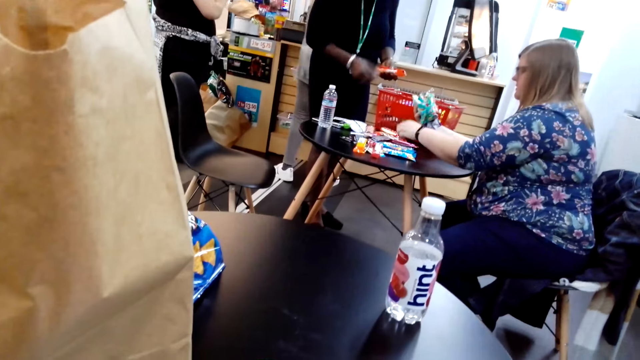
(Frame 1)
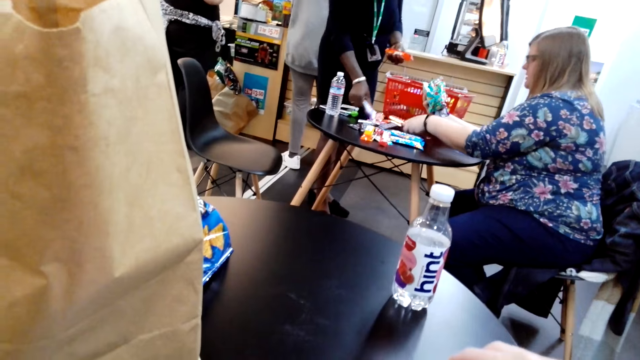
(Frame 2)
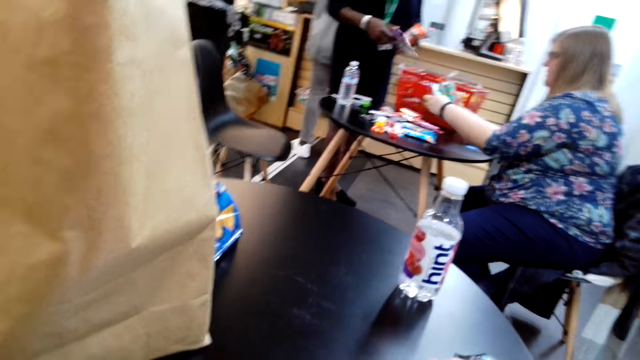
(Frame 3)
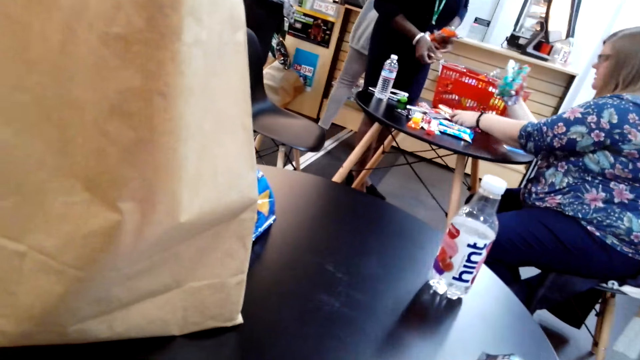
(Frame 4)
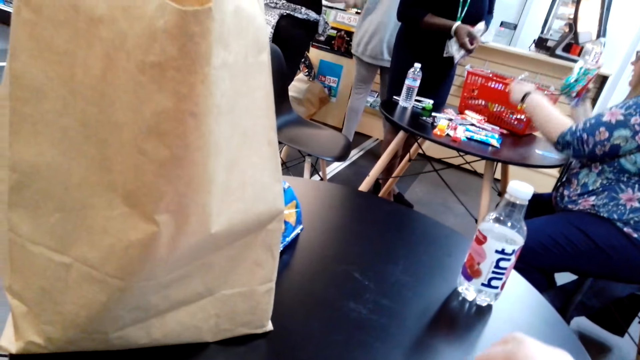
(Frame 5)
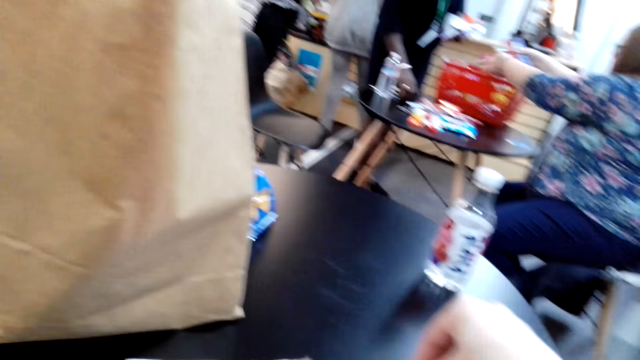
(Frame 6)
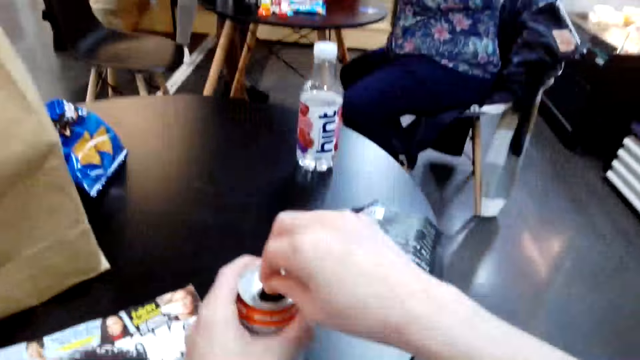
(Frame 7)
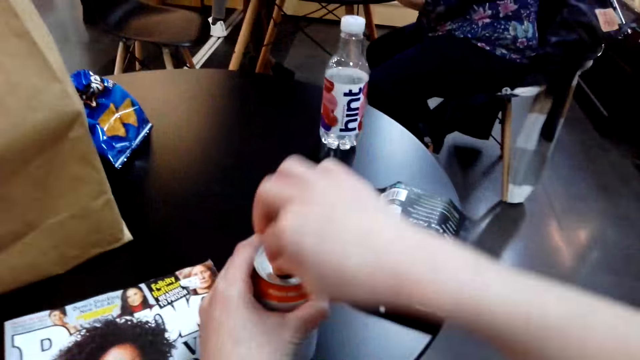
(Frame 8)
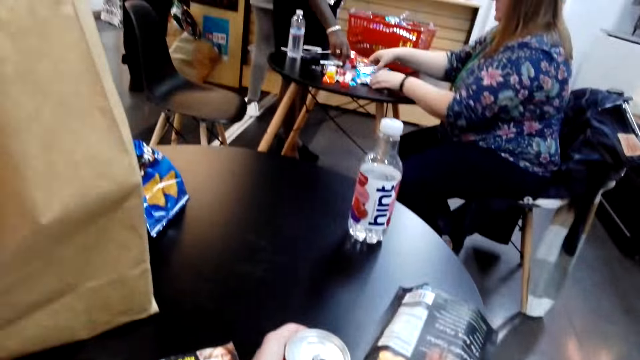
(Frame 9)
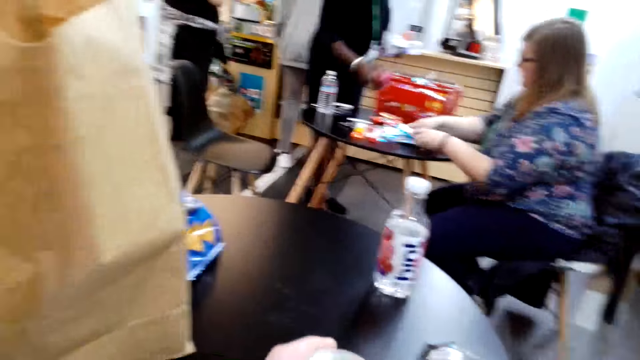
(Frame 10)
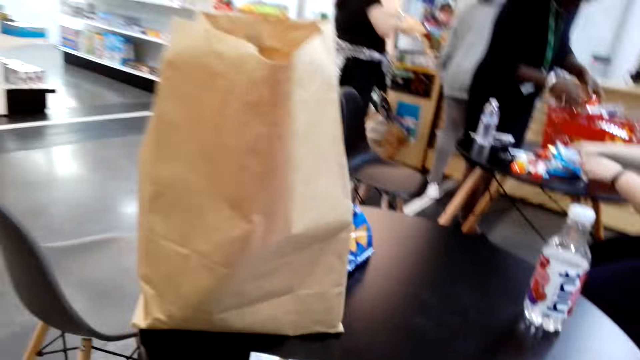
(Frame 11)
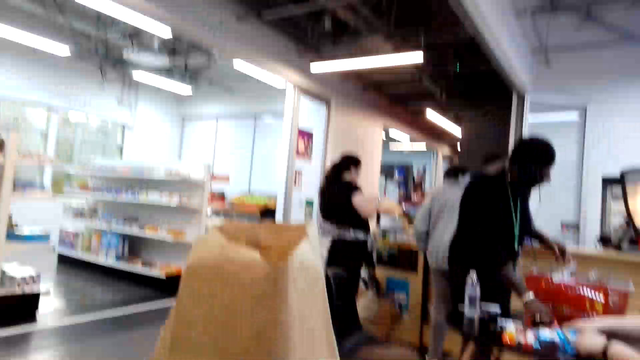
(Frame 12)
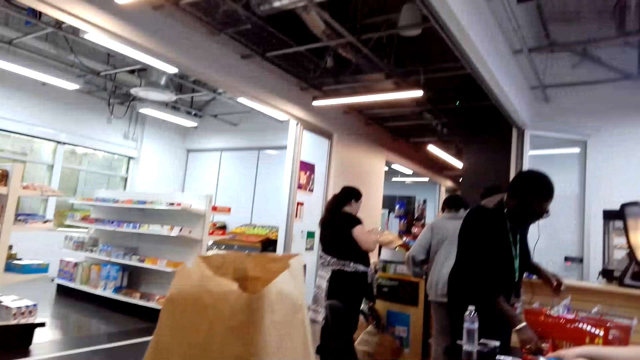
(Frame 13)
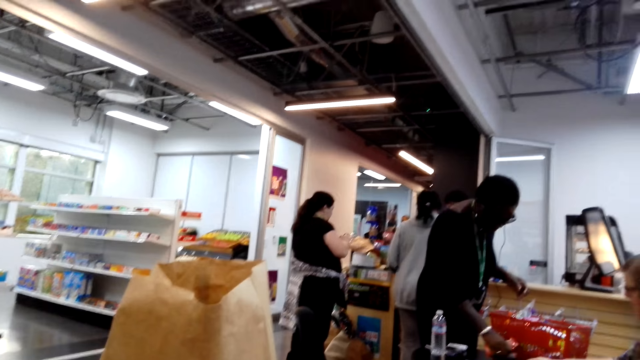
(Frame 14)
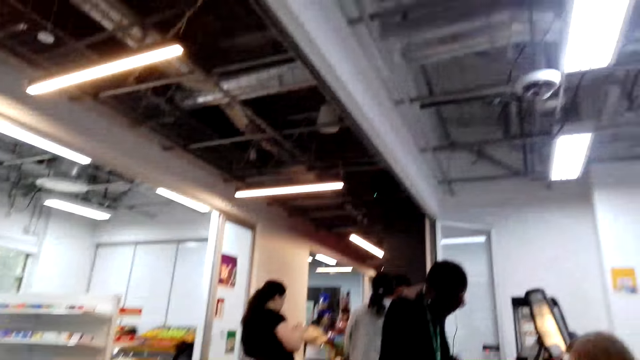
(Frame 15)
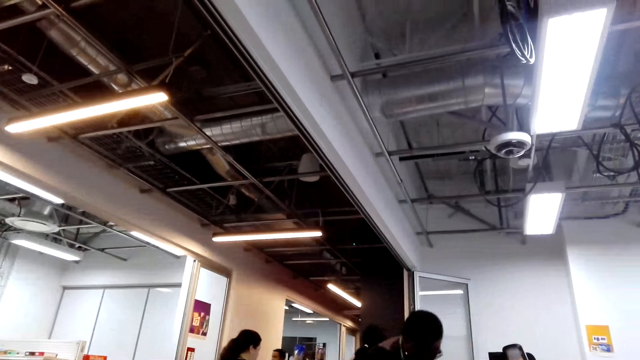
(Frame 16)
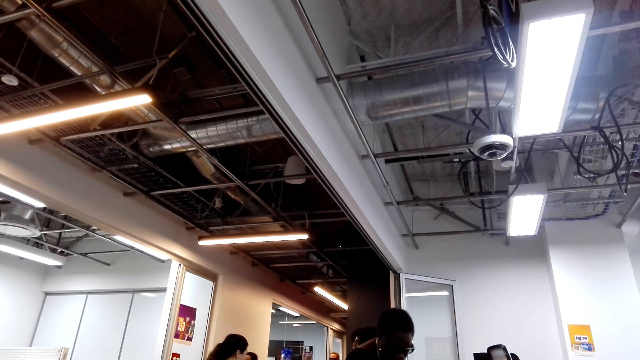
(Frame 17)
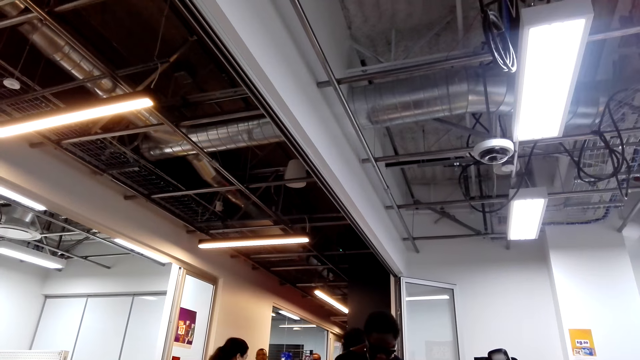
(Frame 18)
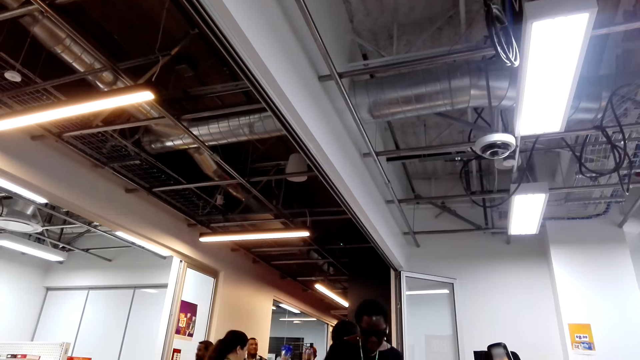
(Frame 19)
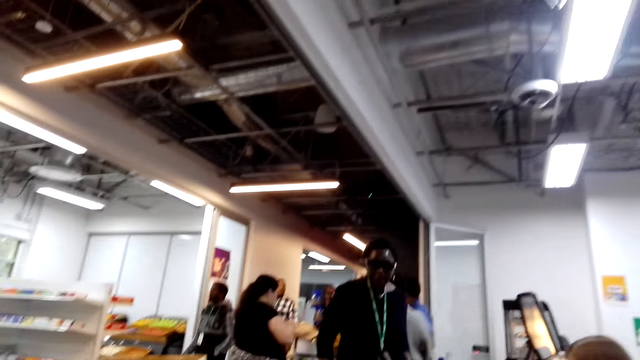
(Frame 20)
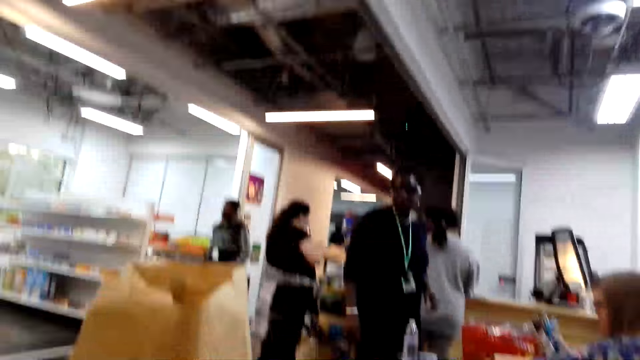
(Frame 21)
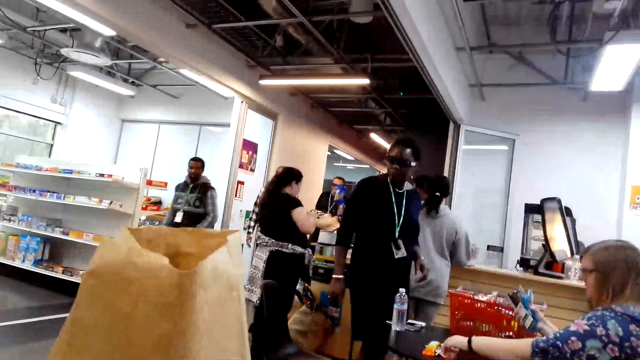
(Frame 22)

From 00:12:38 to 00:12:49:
A person places products in a basket. The camera wearer opens a drink.

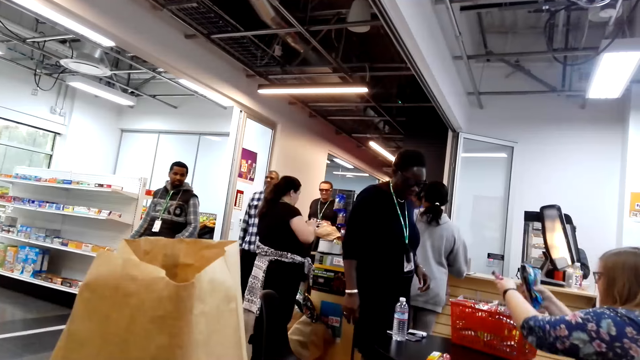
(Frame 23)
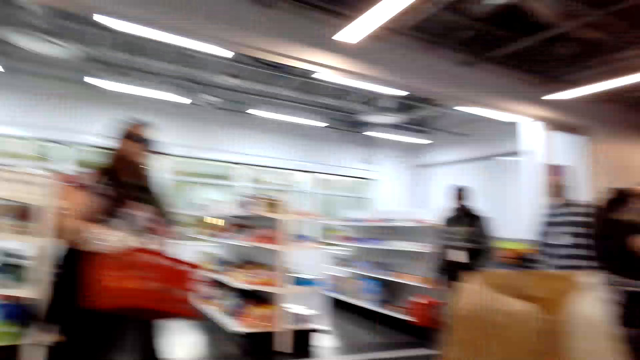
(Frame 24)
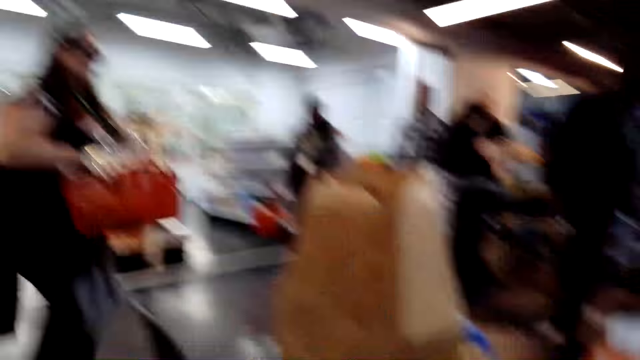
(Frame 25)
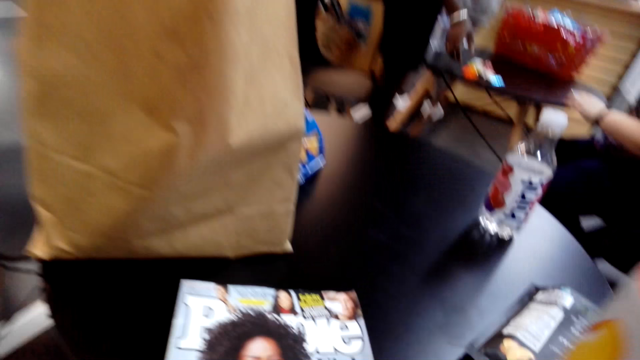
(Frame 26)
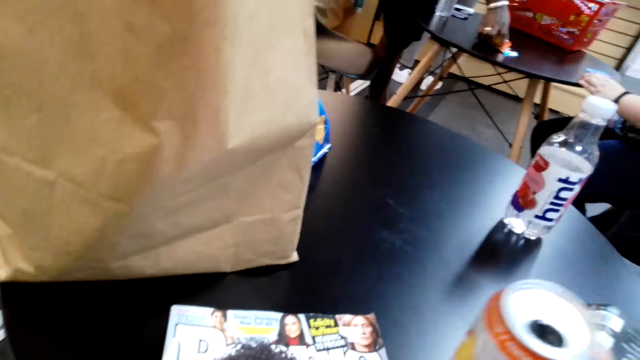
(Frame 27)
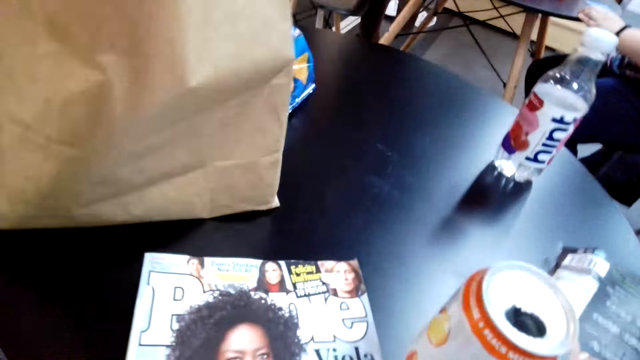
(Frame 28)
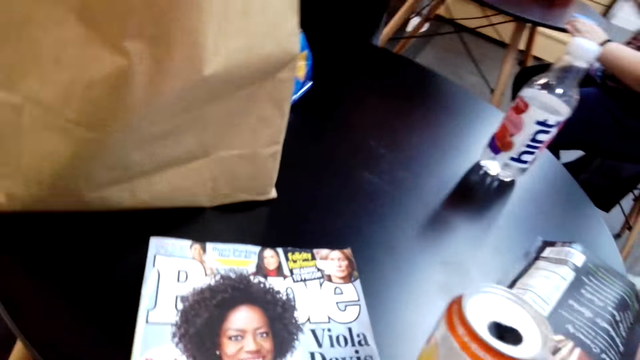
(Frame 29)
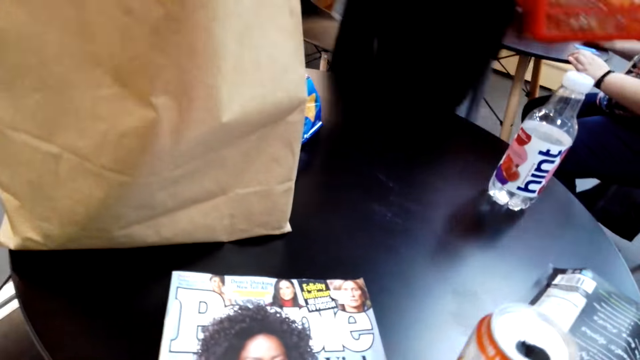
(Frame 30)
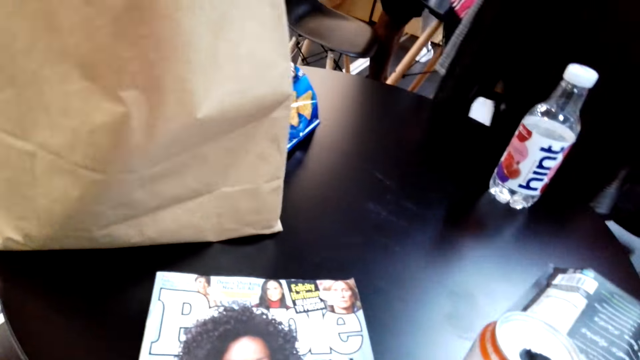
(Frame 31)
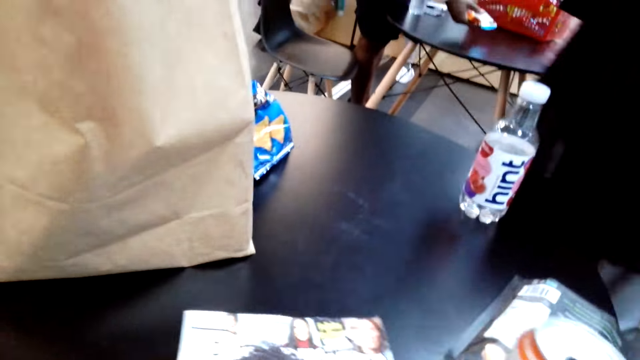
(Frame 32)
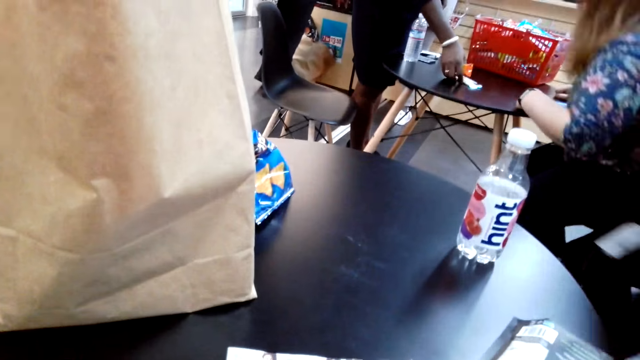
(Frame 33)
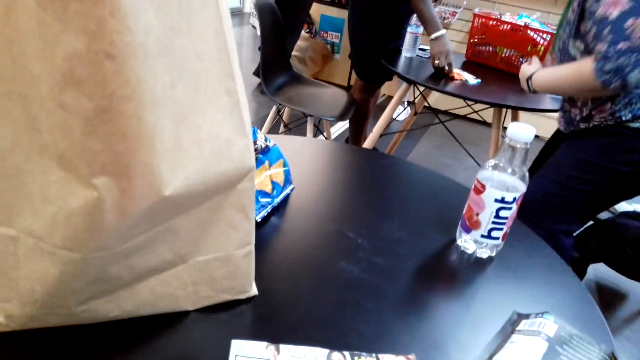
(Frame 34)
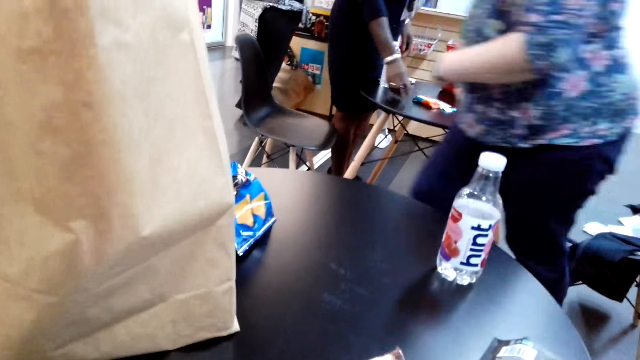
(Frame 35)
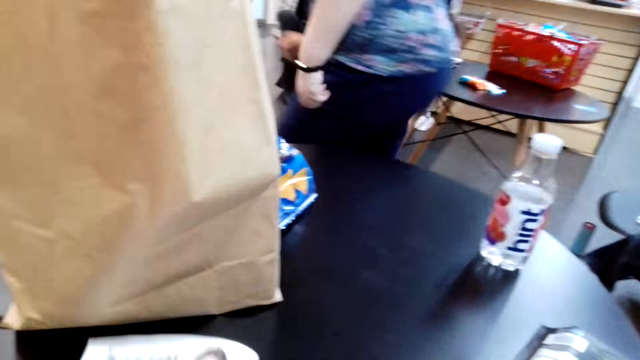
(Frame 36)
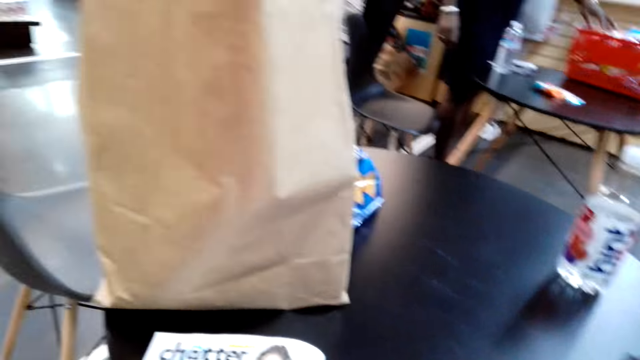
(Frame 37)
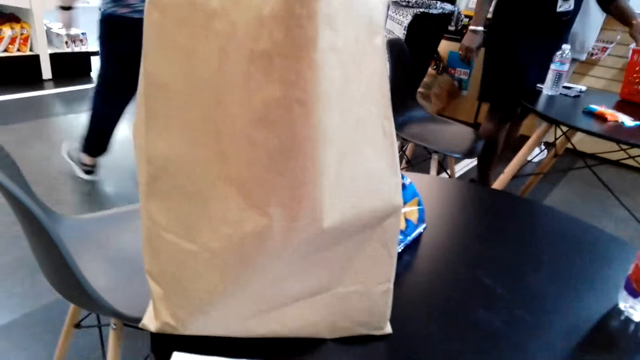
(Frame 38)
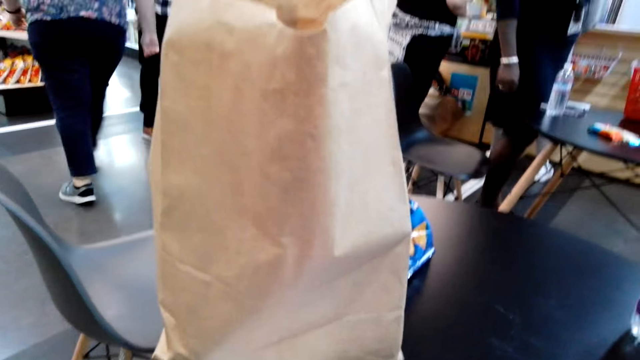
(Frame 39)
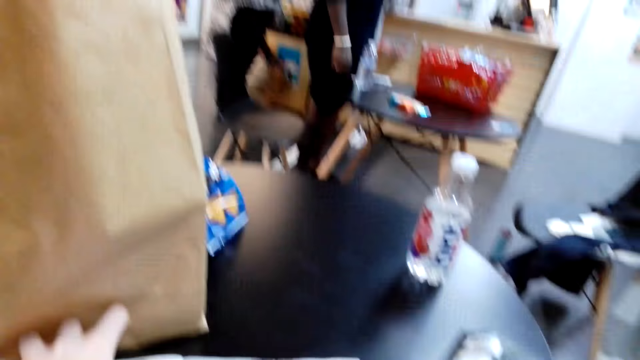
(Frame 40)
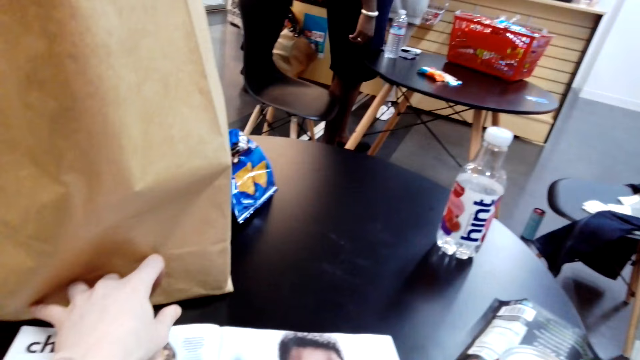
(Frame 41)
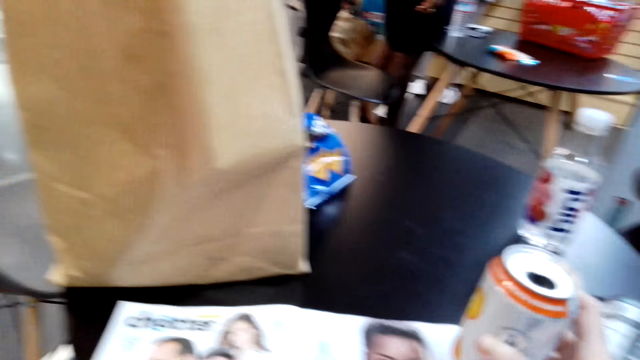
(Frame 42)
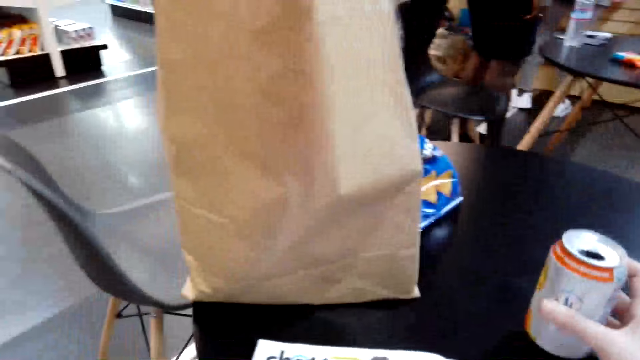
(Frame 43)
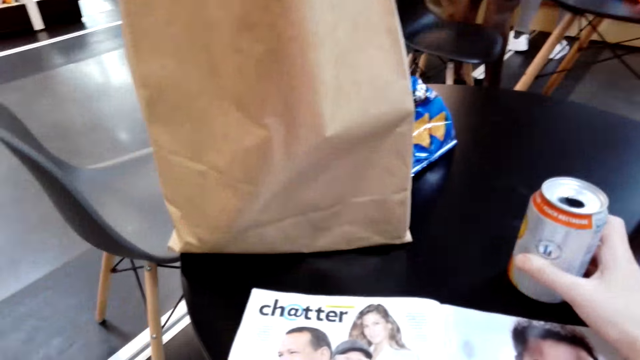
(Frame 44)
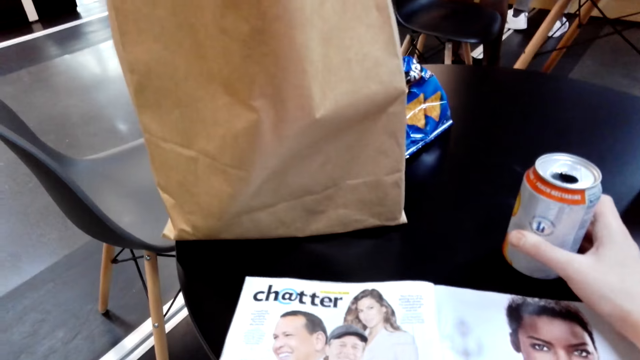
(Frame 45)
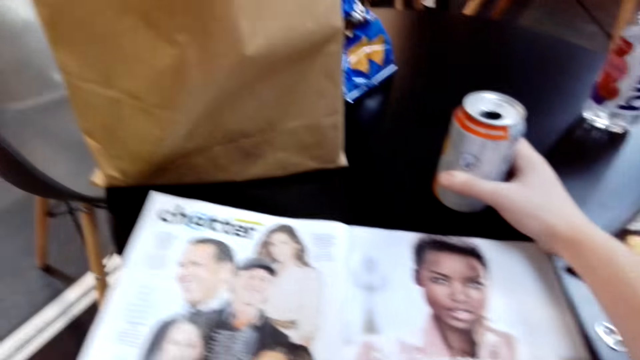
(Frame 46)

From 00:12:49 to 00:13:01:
The camera wearer puts down the can. A person places down products. Another person stands up. The camera wearer opens the book. They put down the can. They read the book.
